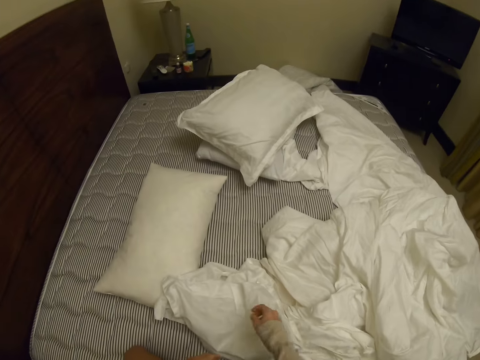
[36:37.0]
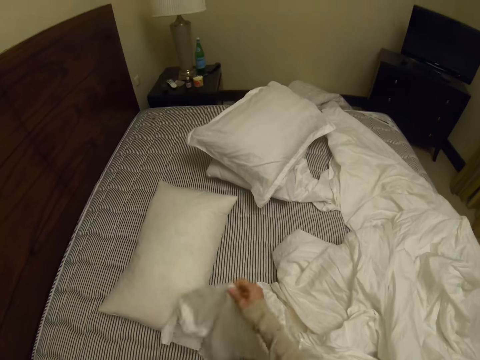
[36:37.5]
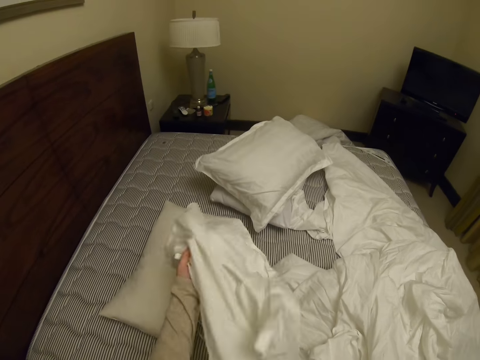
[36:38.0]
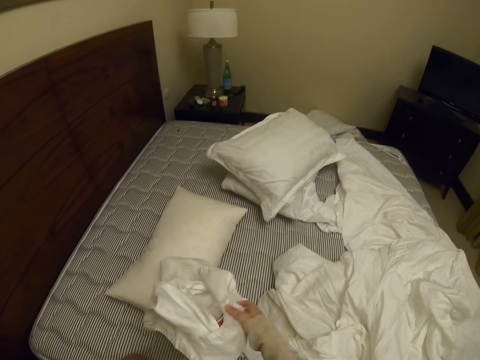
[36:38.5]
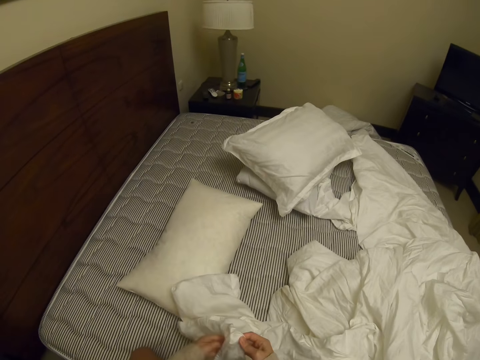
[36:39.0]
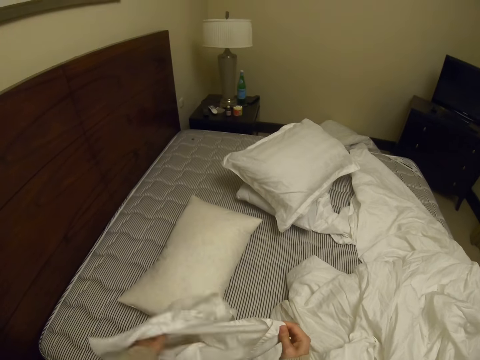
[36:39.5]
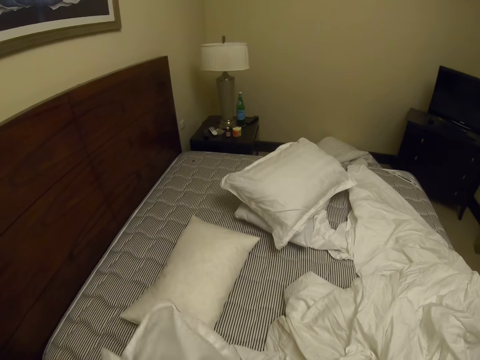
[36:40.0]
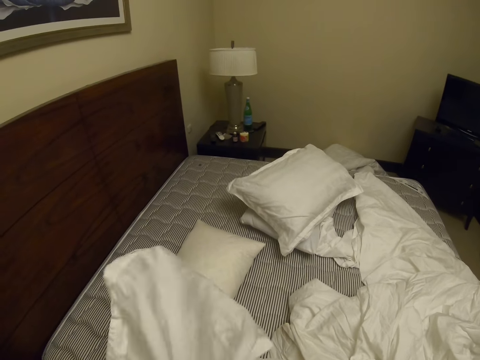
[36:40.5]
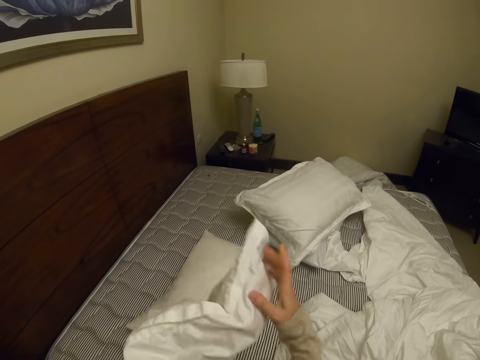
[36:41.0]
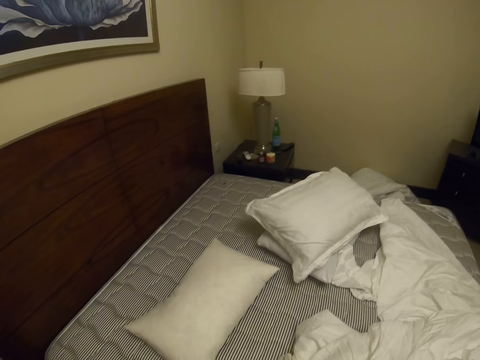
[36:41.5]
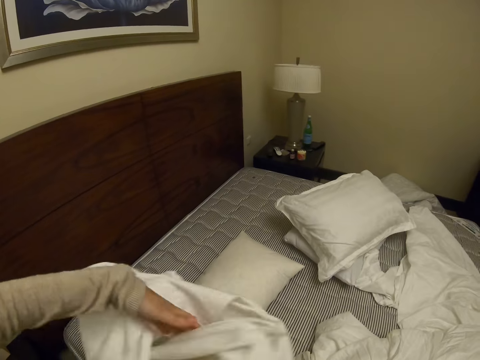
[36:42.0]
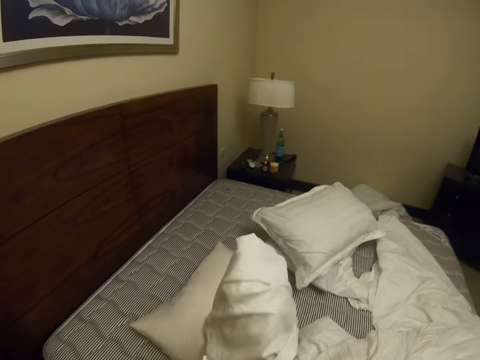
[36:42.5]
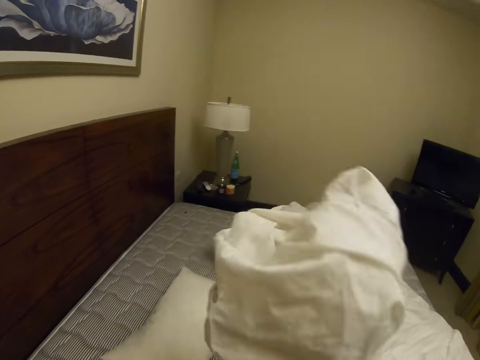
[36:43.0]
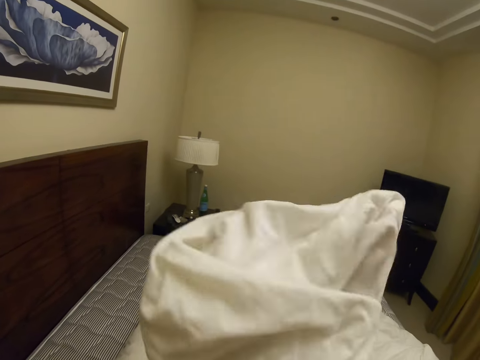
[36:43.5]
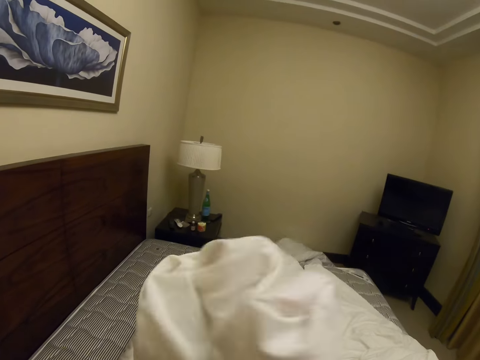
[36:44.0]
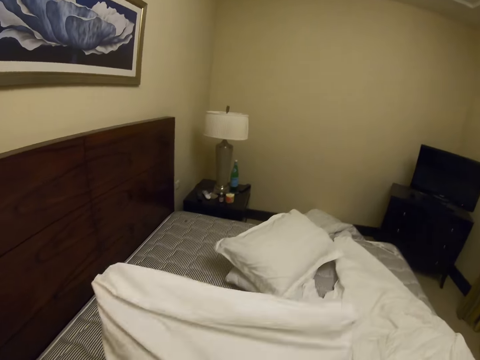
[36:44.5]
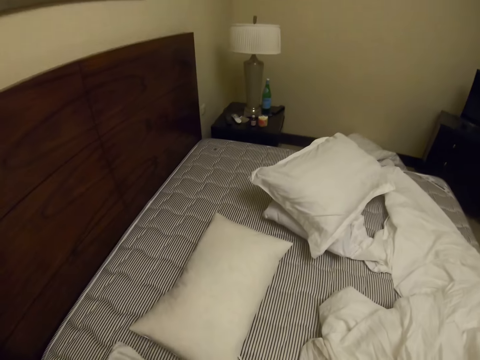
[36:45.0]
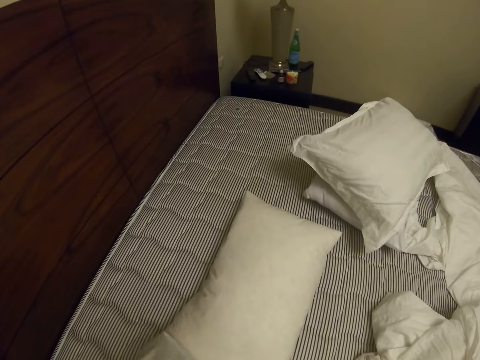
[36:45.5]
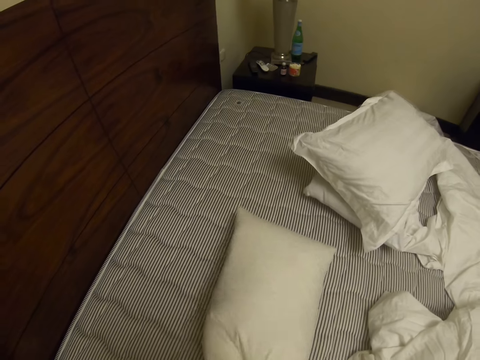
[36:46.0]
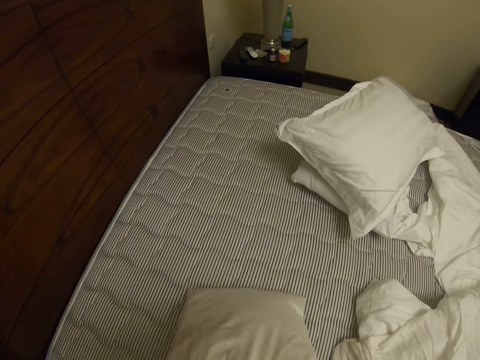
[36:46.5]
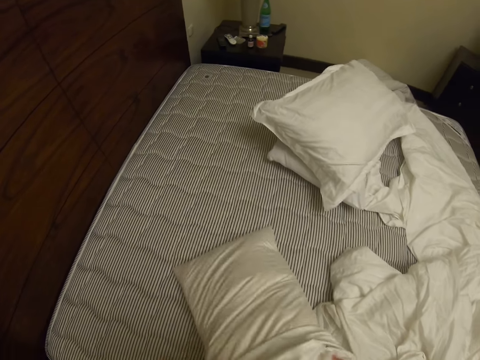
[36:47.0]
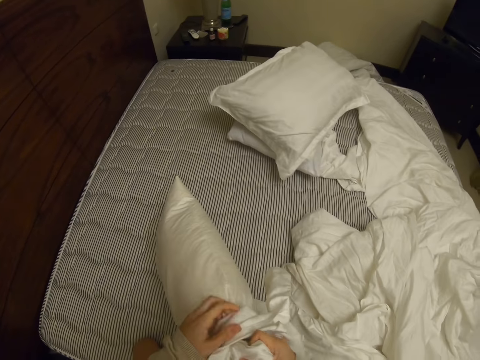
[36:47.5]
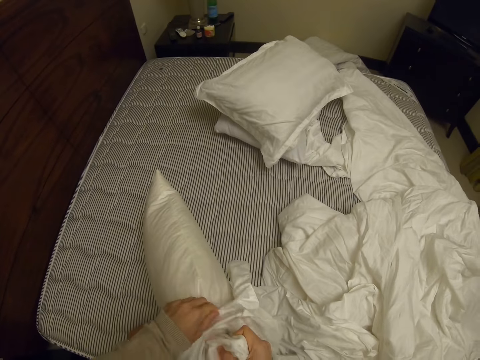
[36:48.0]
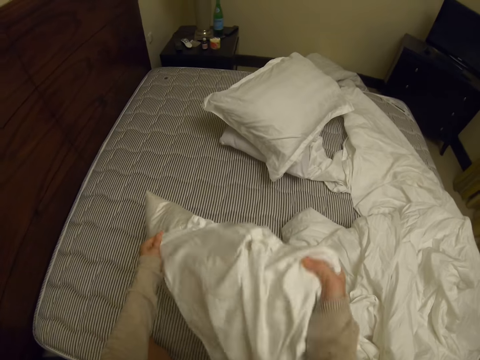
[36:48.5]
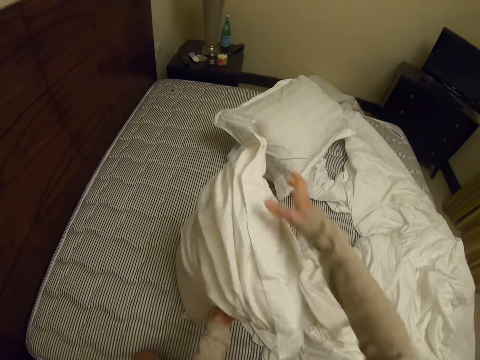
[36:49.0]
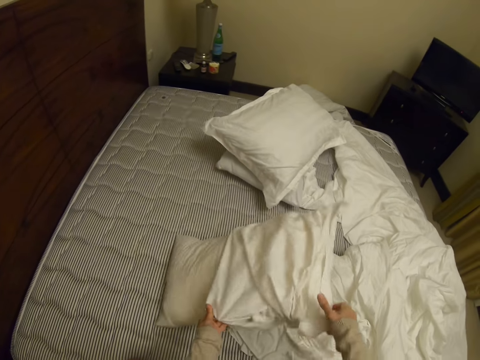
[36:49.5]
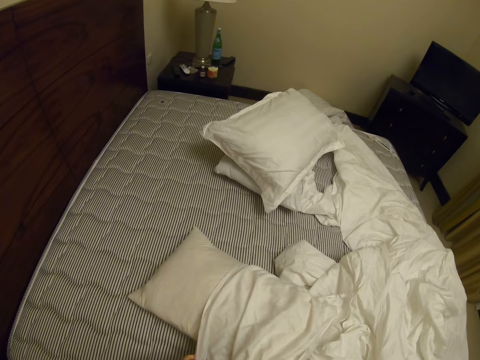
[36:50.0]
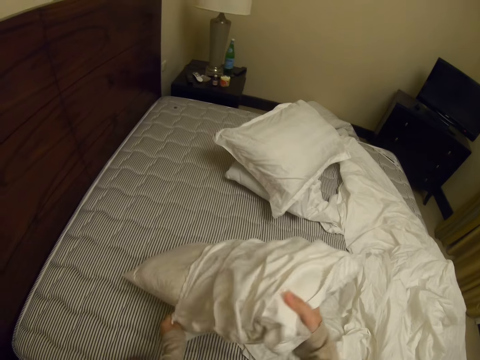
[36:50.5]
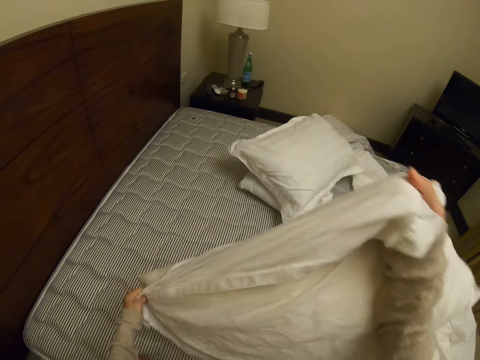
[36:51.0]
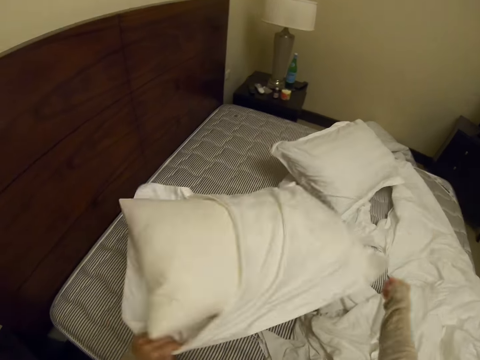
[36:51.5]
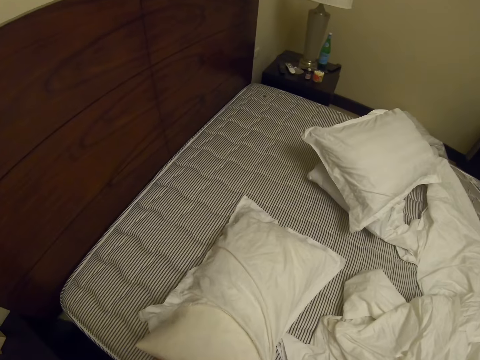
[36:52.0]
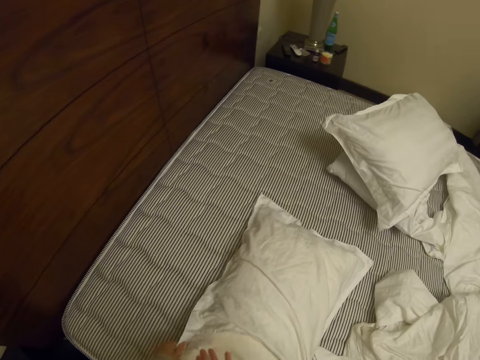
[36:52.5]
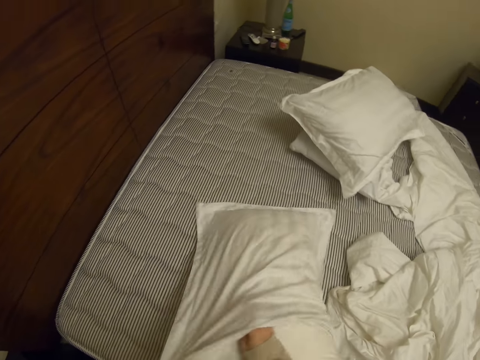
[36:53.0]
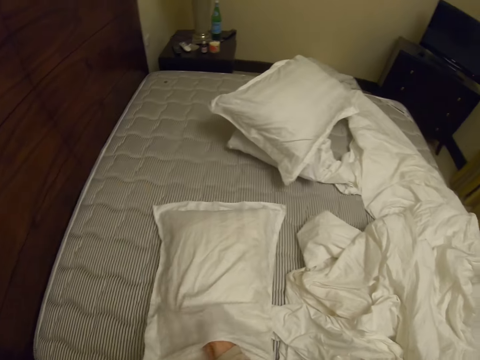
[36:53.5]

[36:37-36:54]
The camera wearer turns a pillow case. They pick up a pillow and put the pillow in the pillow case.

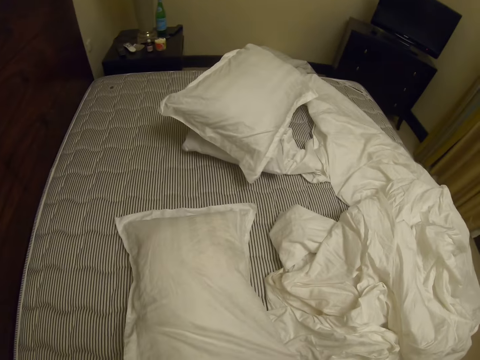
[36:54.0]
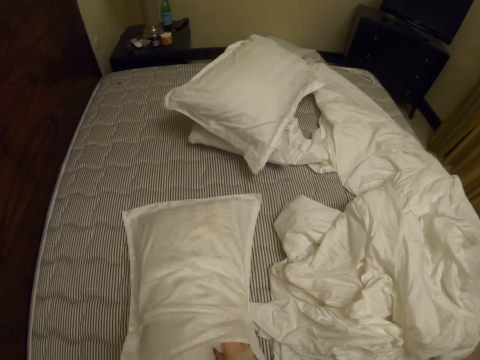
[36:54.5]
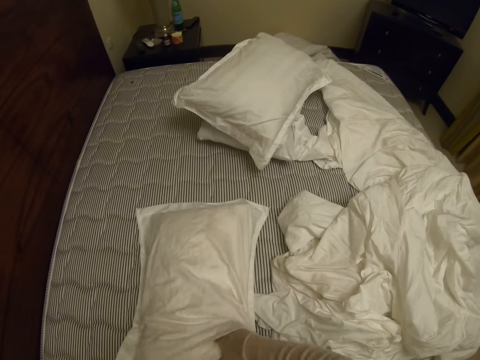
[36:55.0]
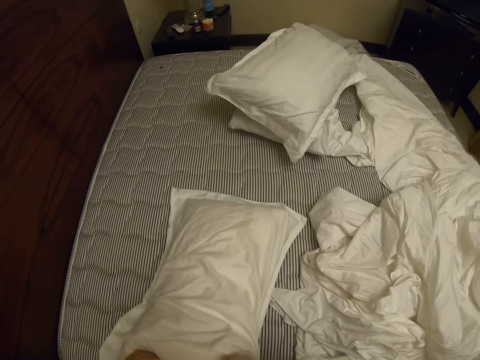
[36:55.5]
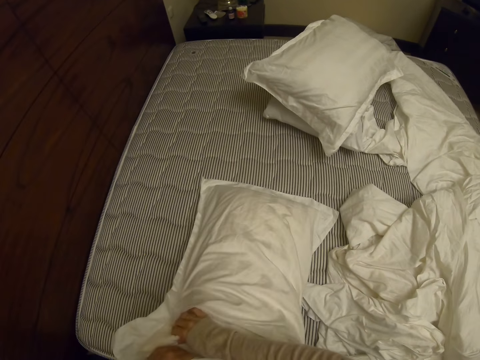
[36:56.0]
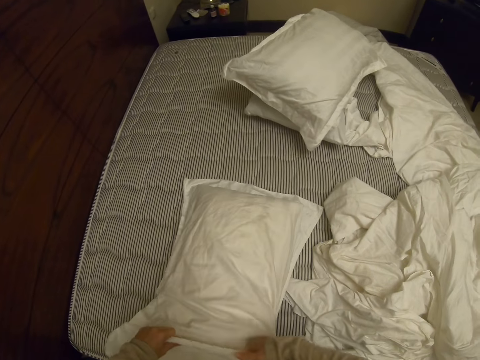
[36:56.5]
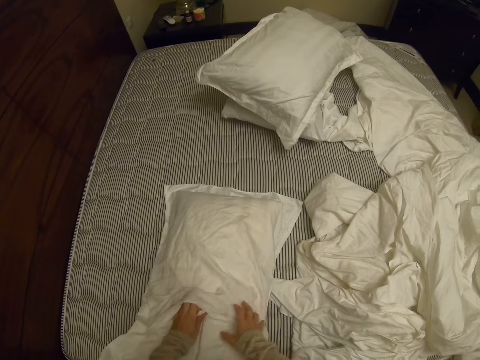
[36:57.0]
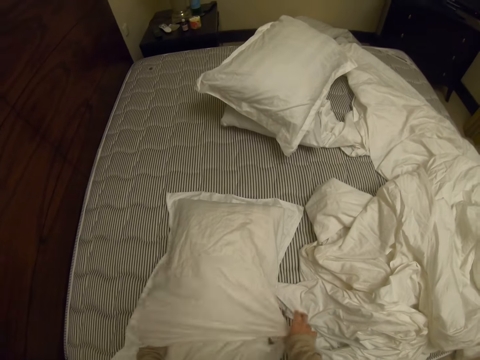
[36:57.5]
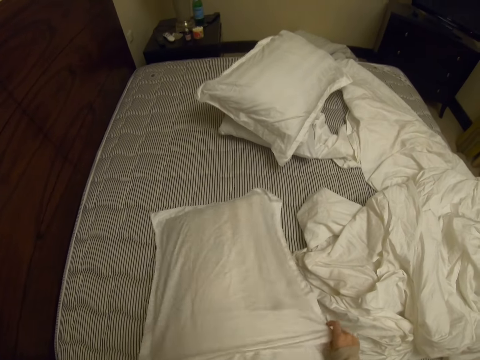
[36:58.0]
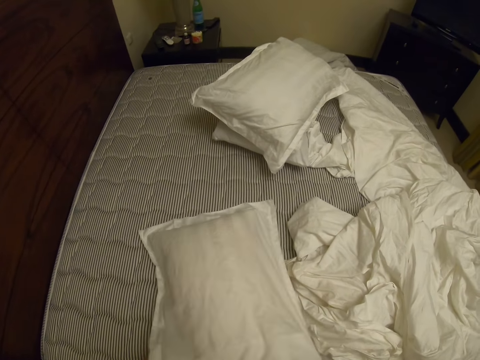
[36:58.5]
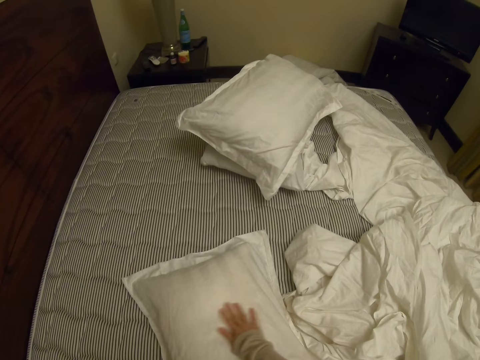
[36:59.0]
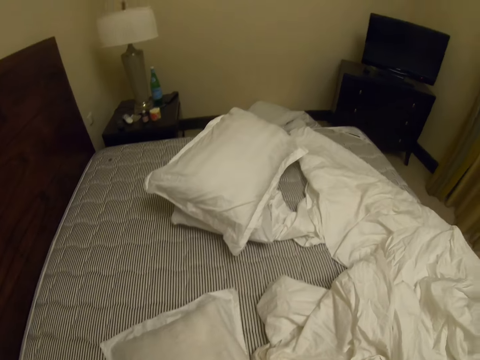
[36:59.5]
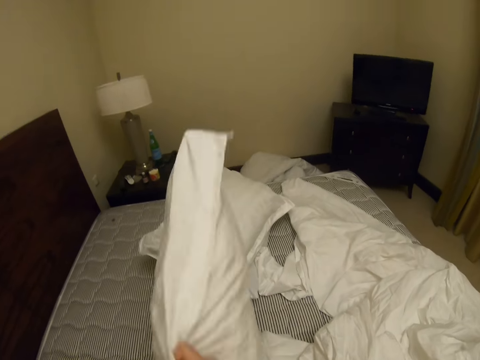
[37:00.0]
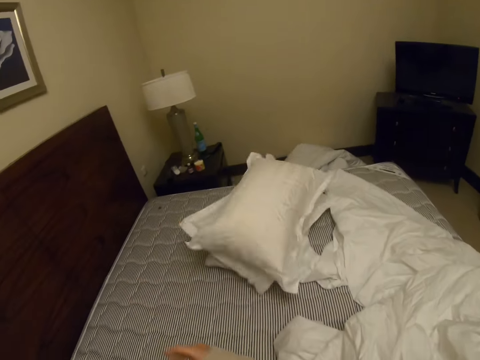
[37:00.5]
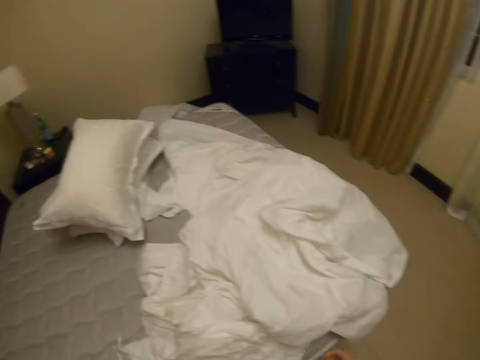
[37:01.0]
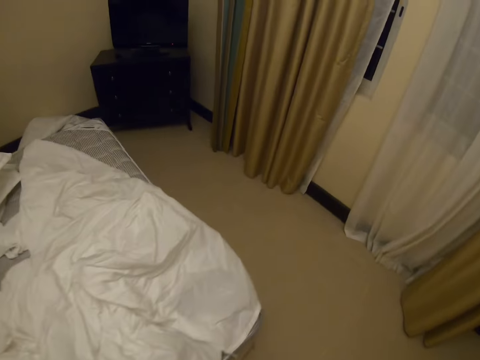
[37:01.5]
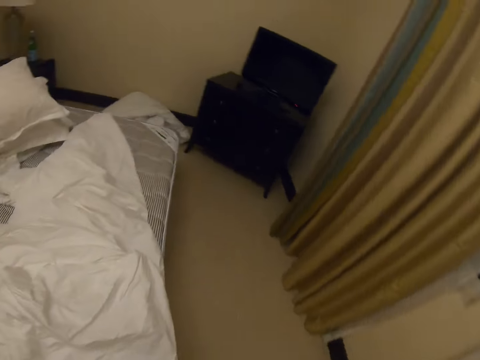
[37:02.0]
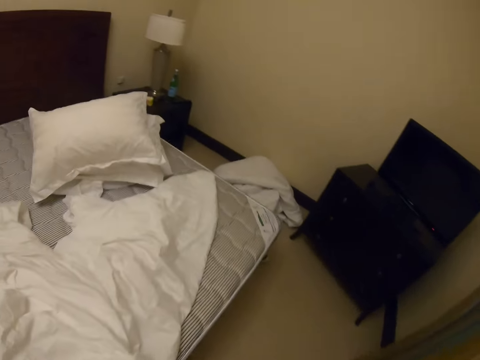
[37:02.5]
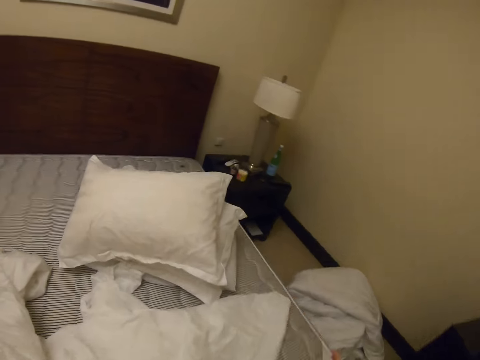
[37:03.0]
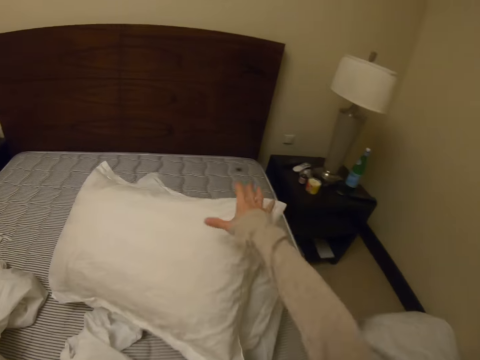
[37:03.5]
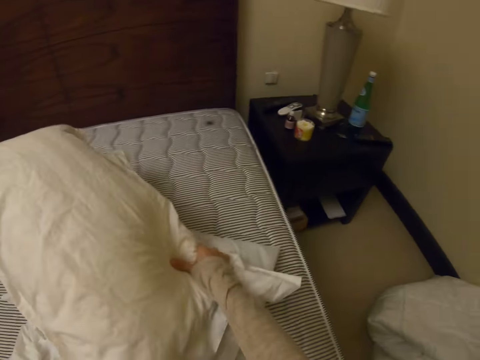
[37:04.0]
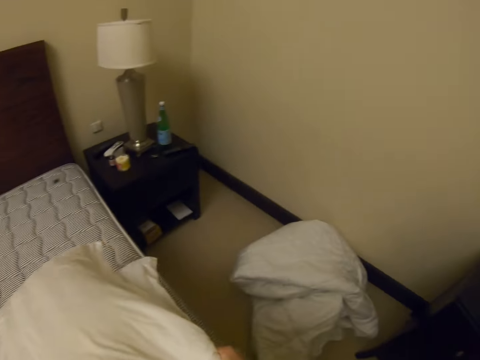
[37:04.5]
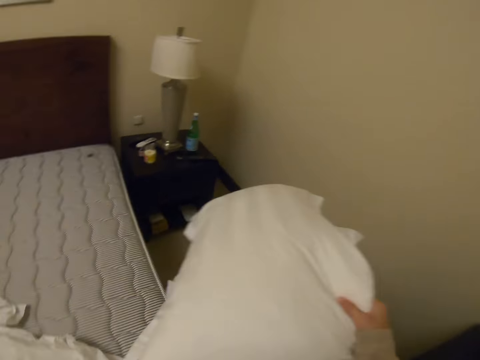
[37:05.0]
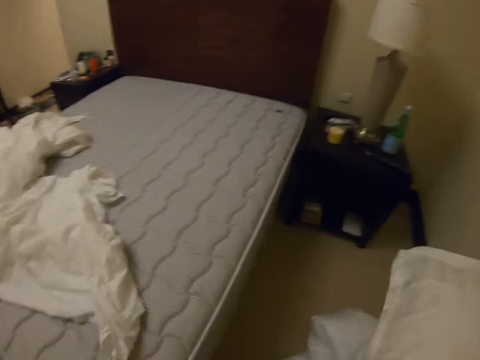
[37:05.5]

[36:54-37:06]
The camera wearer stretches the case. They throw the pillow on the bed. They walk. They pick up the pillows.
